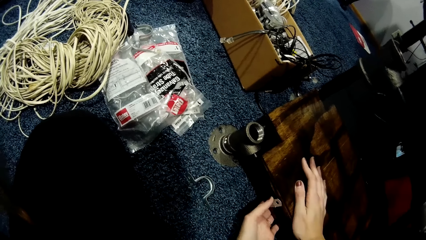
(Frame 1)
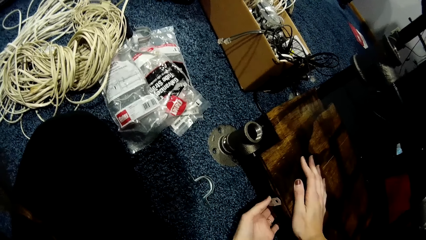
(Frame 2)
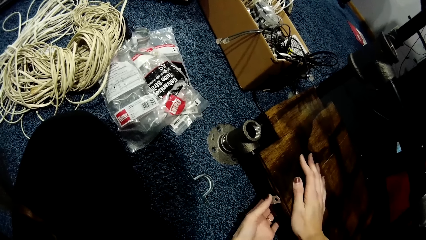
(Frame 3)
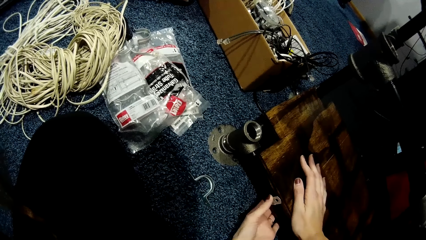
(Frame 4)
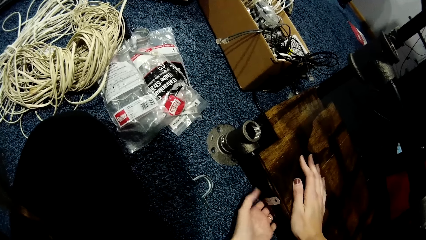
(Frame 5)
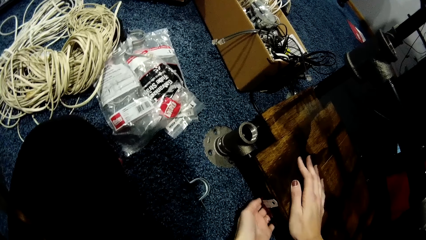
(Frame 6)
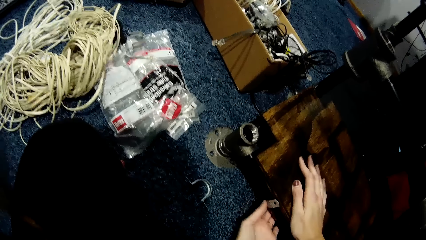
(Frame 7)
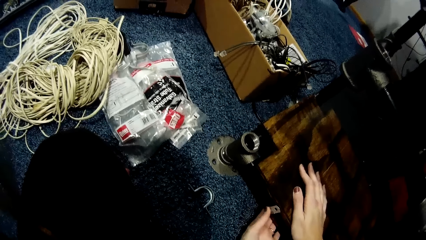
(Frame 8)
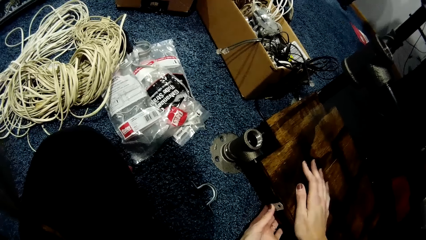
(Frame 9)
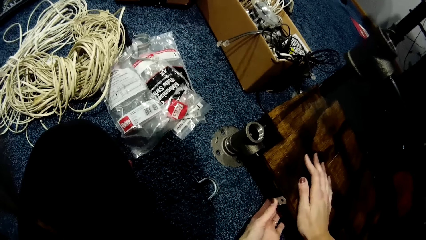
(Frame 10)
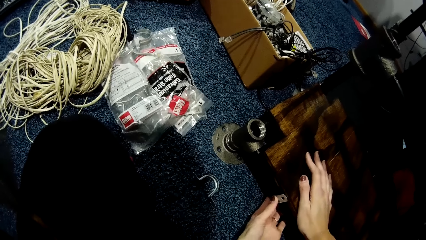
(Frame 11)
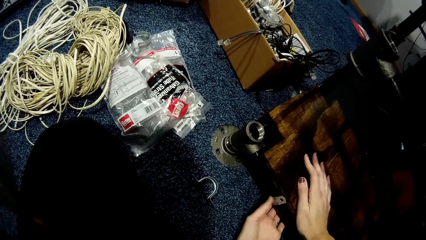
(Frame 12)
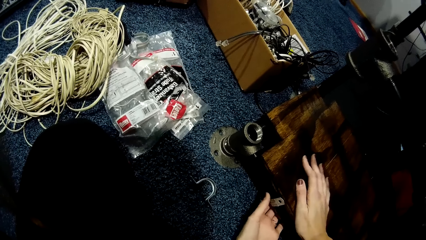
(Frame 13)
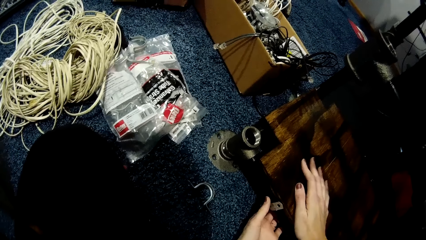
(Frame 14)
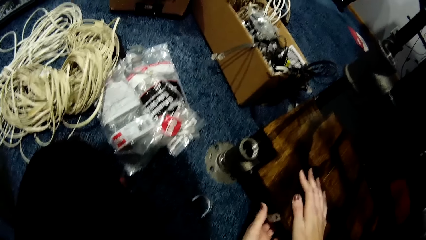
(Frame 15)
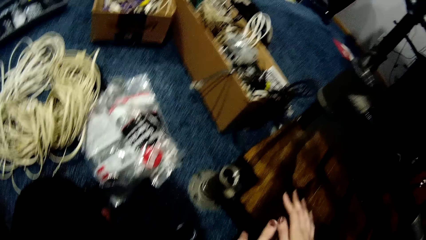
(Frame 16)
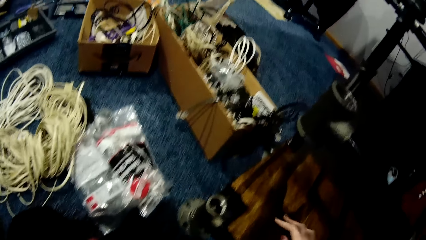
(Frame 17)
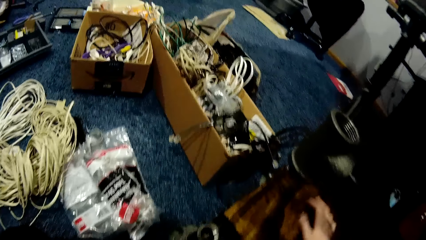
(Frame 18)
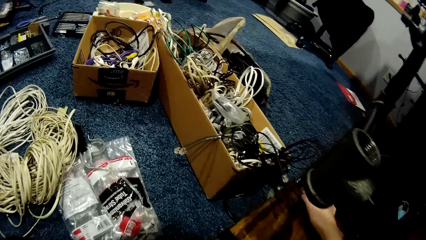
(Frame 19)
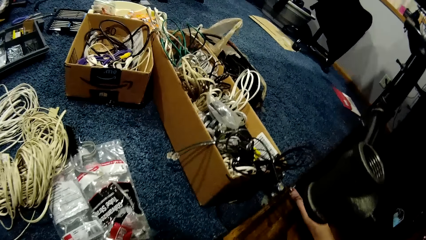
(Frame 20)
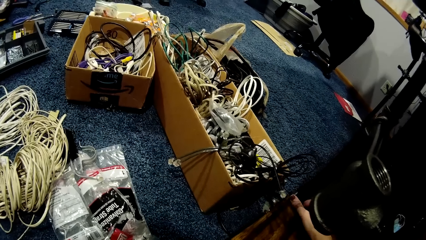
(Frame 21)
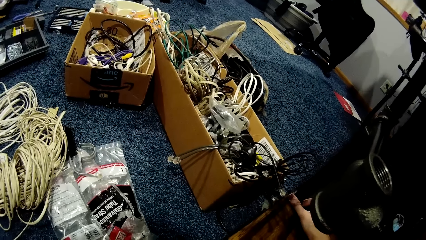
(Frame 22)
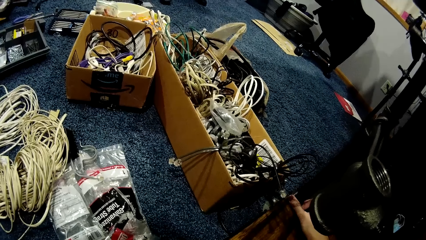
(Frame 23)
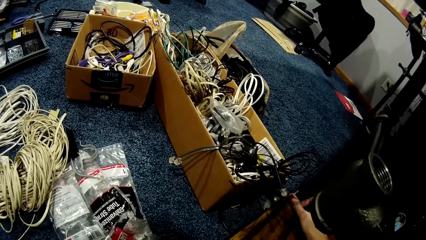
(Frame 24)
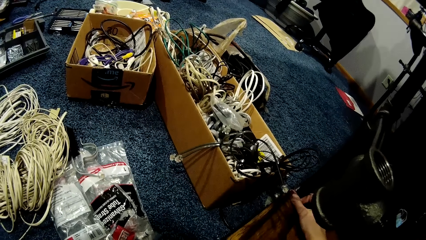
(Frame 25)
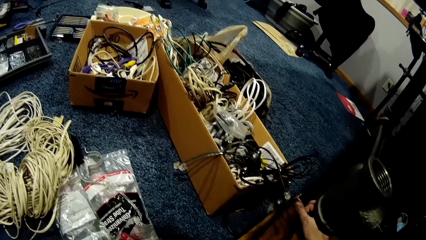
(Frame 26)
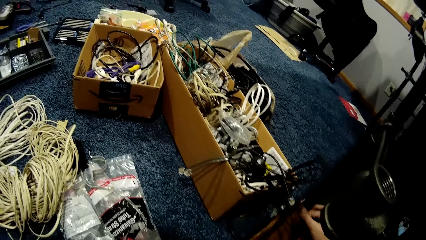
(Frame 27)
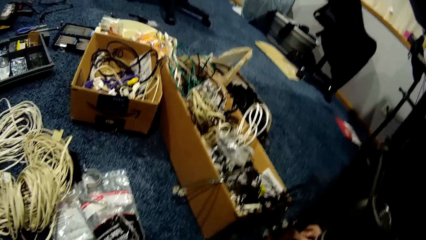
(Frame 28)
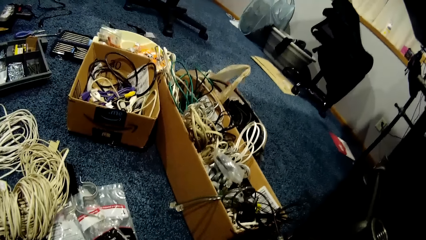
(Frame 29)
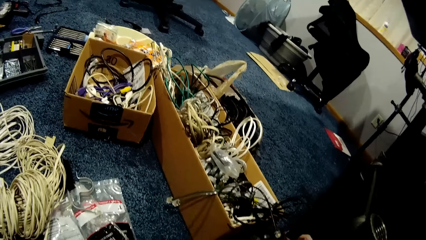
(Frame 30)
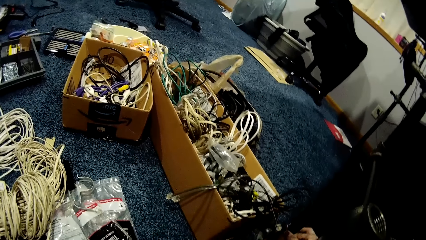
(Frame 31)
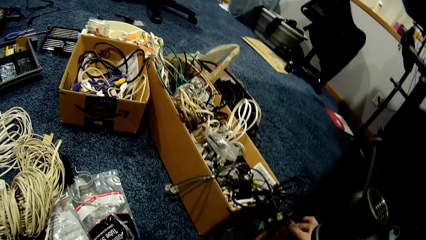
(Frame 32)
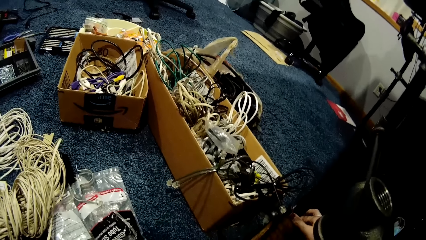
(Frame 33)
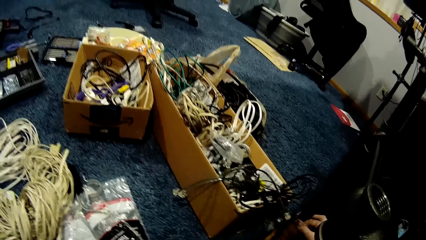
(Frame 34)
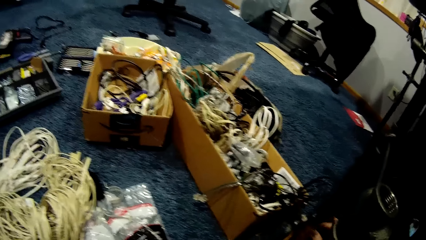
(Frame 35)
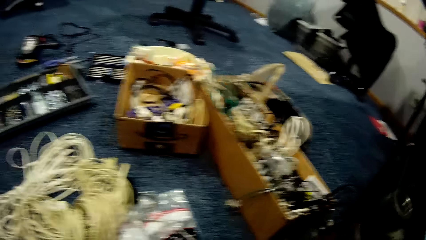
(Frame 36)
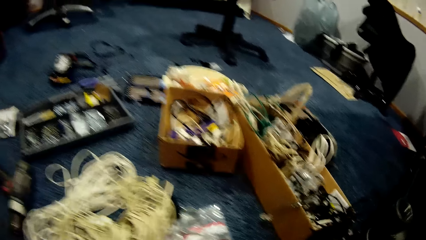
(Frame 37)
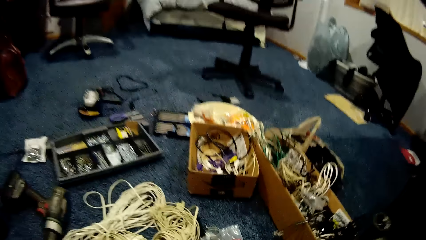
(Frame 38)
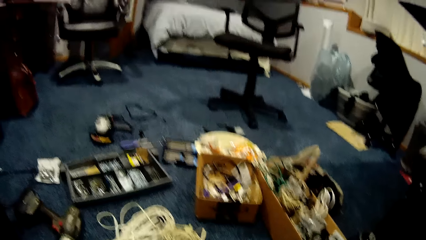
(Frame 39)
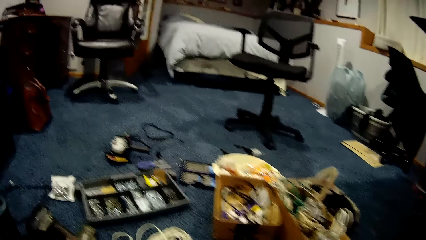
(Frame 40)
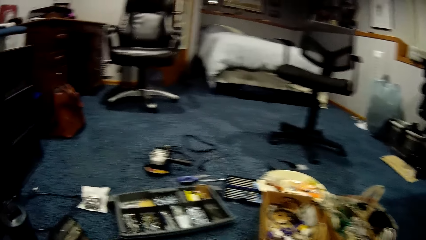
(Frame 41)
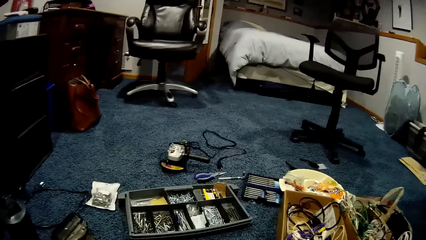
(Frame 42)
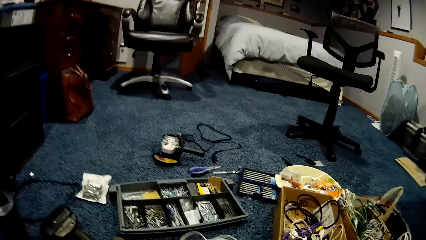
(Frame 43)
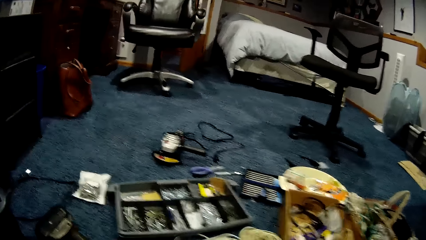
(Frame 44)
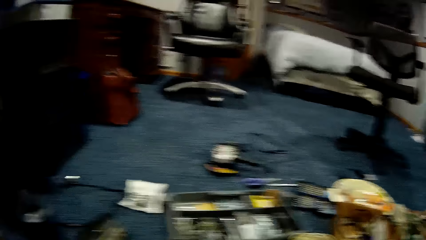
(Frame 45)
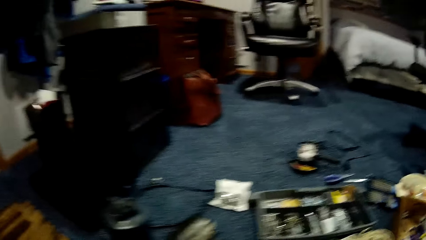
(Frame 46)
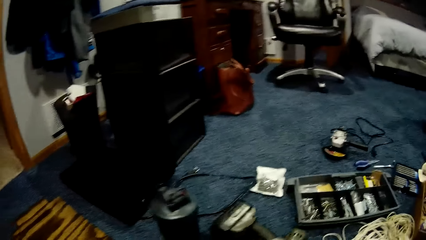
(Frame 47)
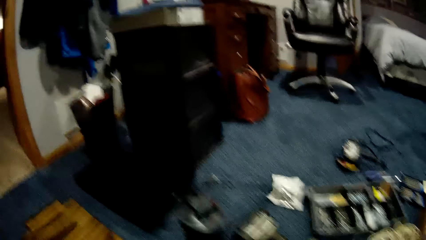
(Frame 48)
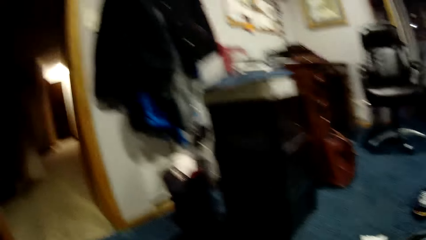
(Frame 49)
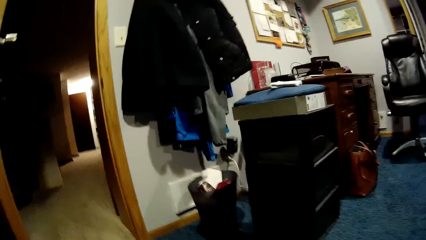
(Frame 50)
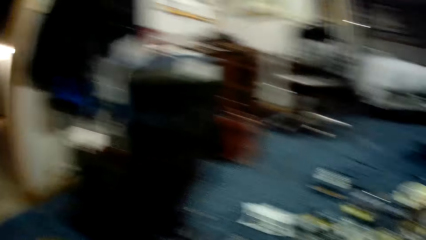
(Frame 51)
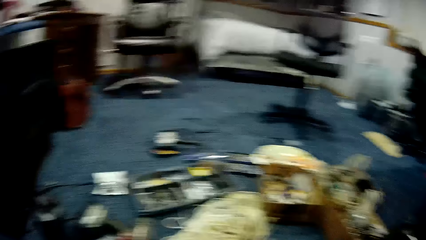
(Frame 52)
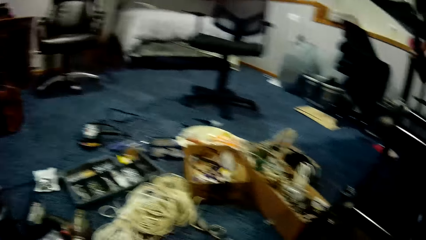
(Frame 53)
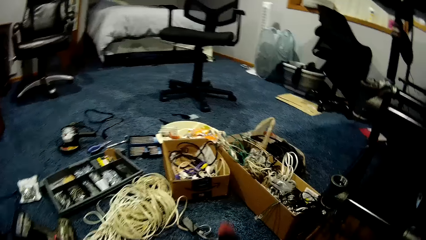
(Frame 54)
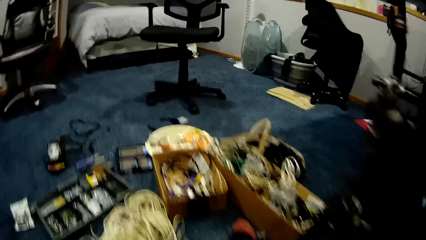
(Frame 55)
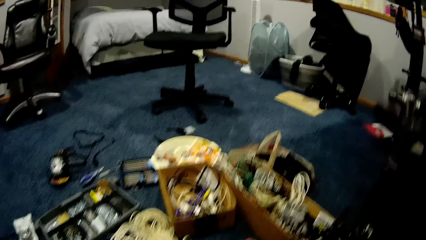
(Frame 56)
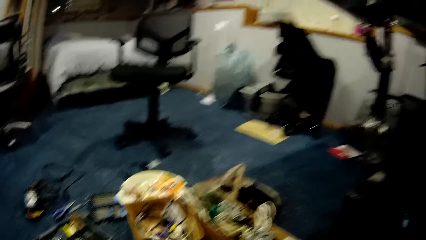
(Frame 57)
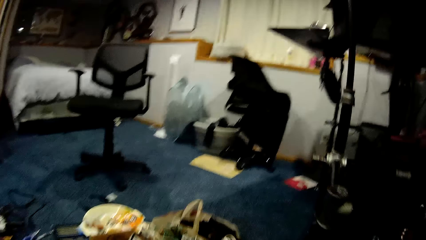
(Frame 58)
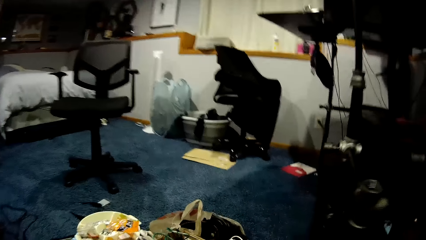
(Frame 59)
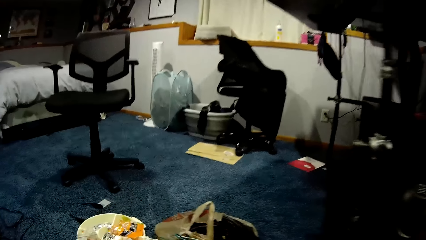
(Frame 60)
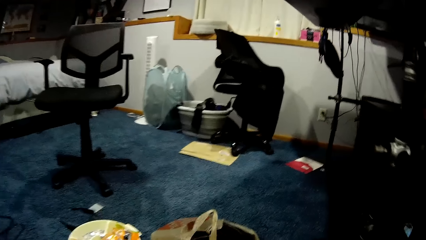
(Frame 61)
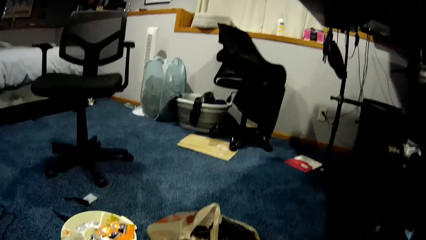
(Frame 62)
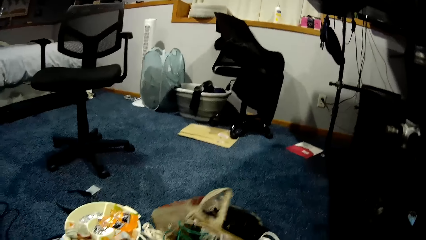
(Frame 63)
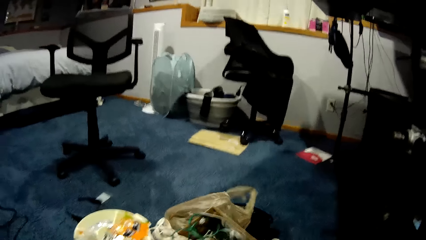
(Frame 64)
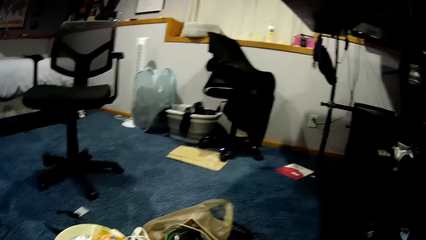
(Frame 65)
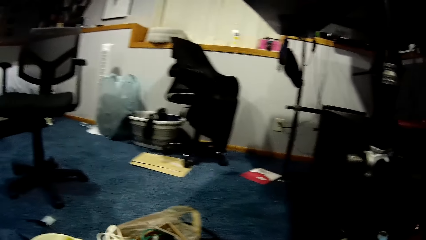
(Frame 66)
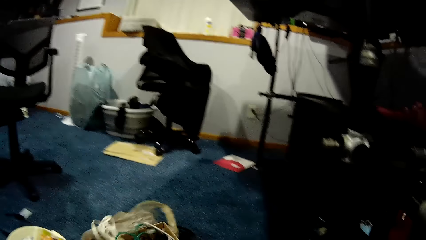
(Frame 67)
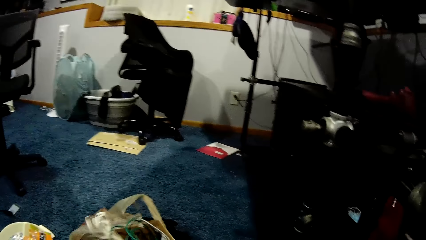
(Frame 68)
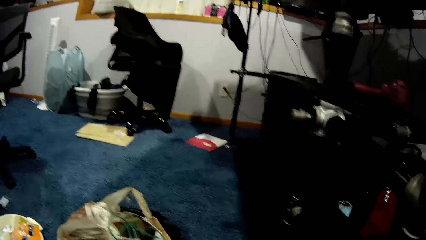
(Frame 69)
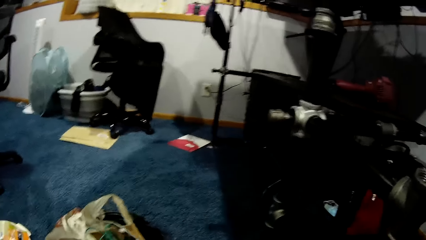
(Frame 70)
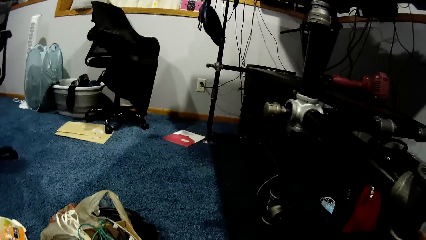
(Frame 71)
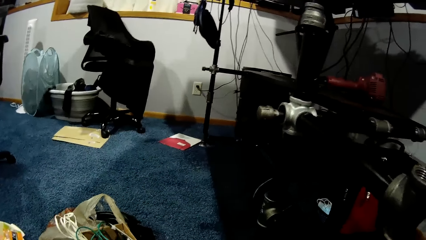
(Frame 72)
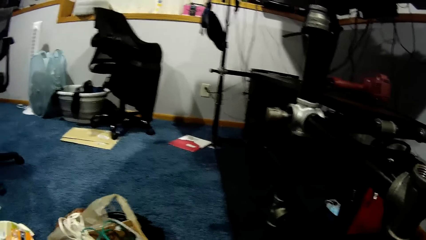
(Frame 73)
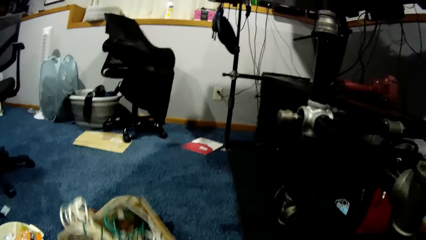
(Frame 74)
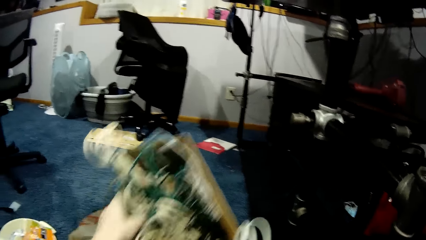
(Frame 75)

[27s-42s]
The camera wearer adjusts the bolt. She holds the side of the car lift with her right hand. She picks up the box. She searches a paper bag with both hands.
